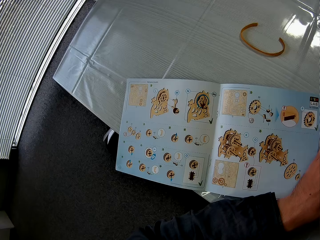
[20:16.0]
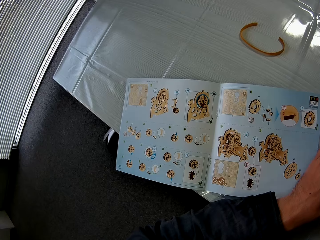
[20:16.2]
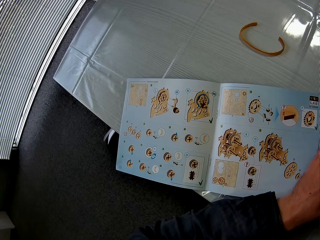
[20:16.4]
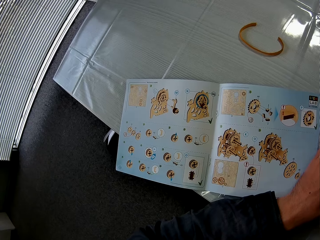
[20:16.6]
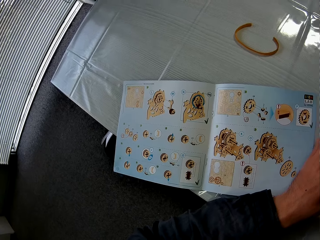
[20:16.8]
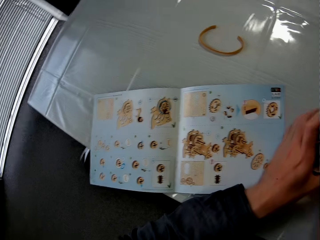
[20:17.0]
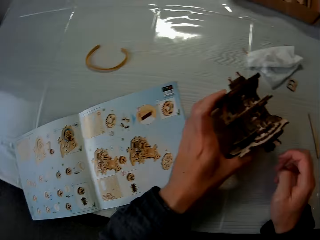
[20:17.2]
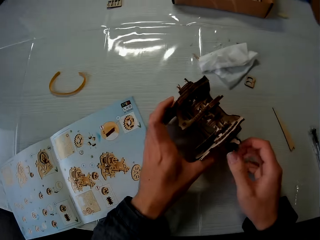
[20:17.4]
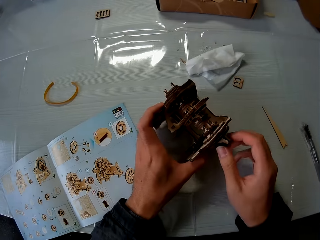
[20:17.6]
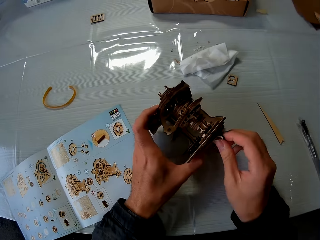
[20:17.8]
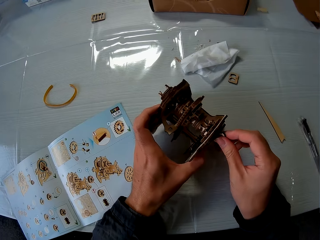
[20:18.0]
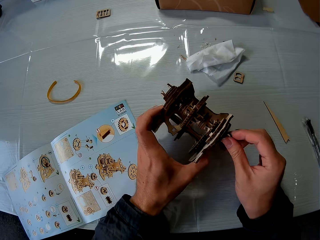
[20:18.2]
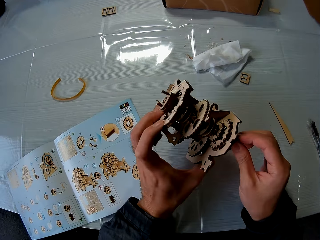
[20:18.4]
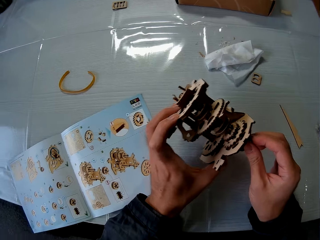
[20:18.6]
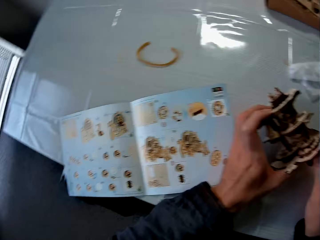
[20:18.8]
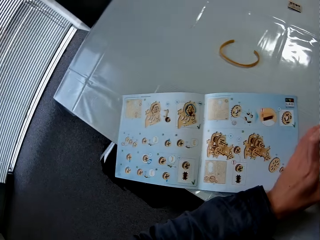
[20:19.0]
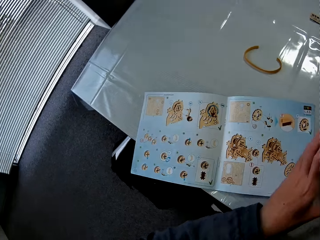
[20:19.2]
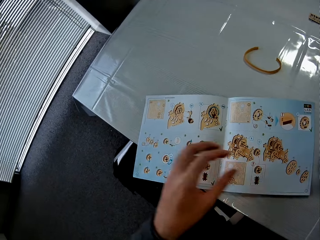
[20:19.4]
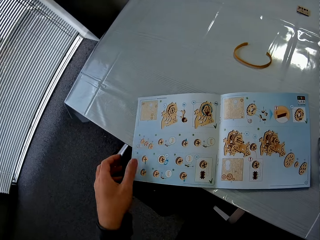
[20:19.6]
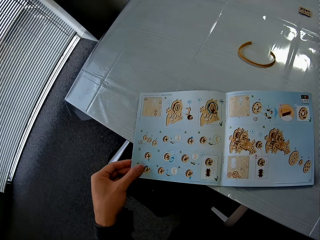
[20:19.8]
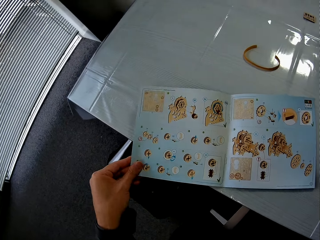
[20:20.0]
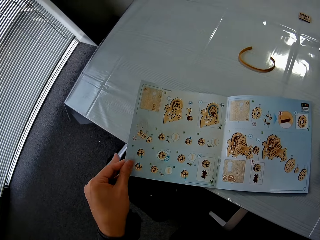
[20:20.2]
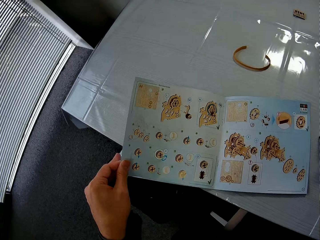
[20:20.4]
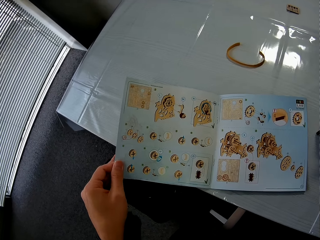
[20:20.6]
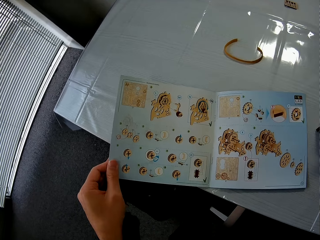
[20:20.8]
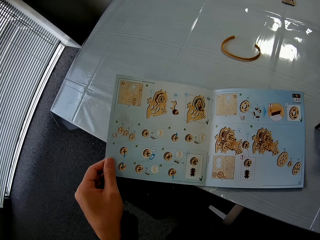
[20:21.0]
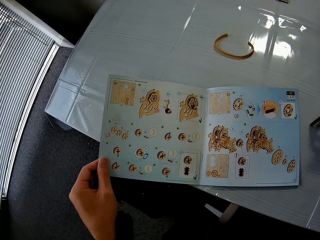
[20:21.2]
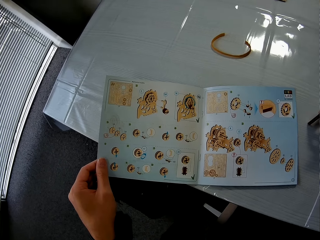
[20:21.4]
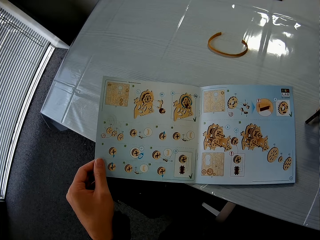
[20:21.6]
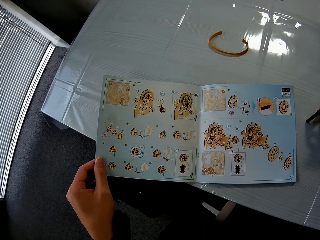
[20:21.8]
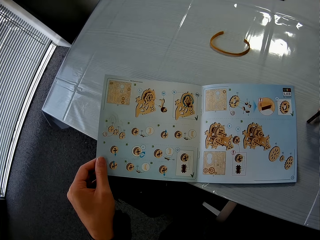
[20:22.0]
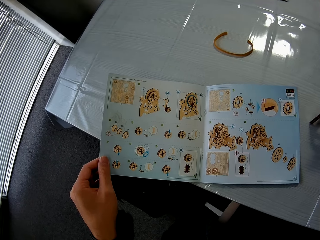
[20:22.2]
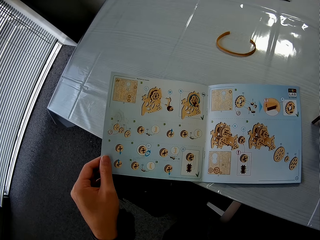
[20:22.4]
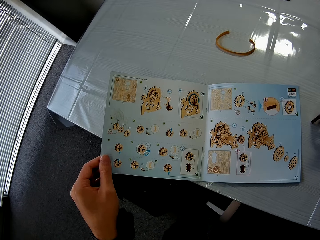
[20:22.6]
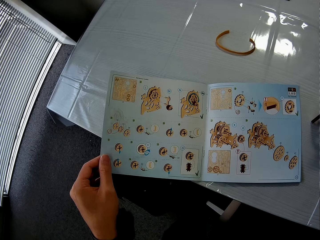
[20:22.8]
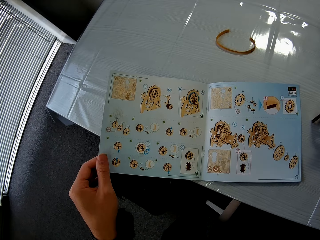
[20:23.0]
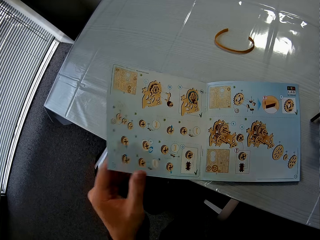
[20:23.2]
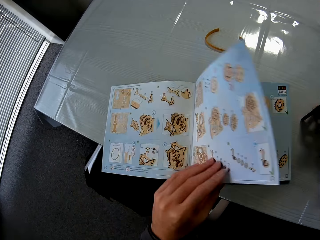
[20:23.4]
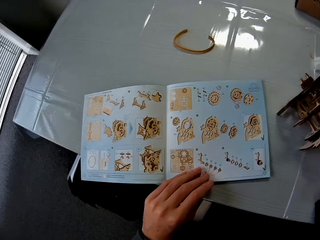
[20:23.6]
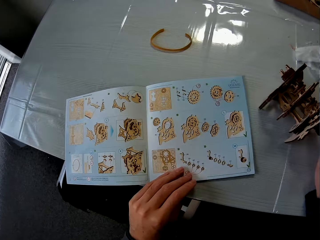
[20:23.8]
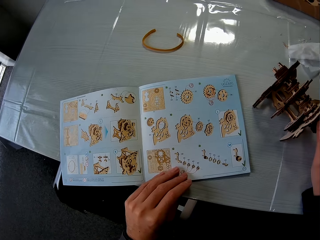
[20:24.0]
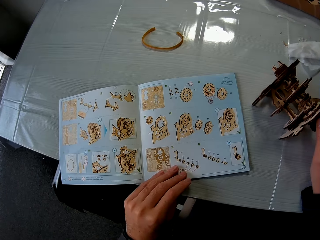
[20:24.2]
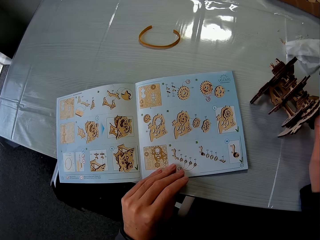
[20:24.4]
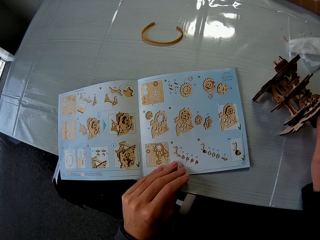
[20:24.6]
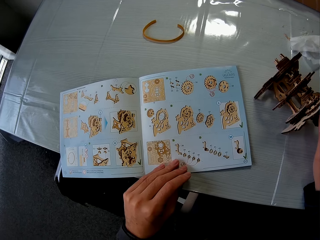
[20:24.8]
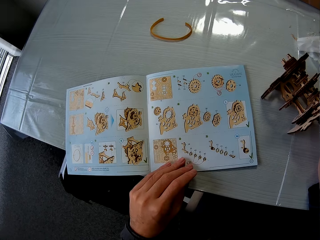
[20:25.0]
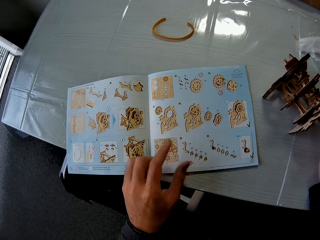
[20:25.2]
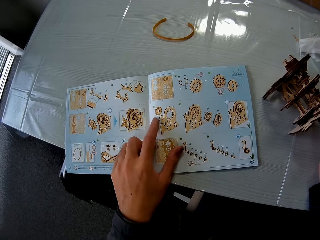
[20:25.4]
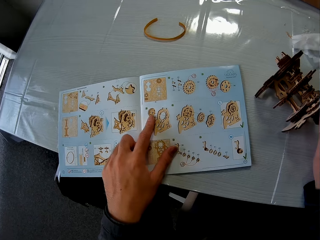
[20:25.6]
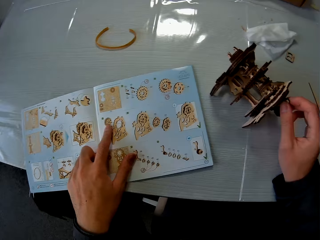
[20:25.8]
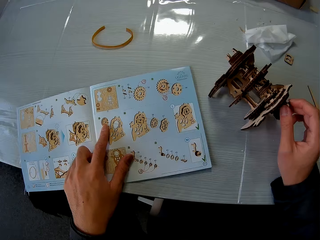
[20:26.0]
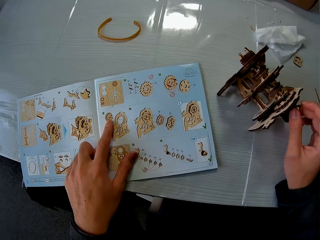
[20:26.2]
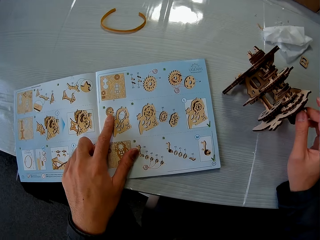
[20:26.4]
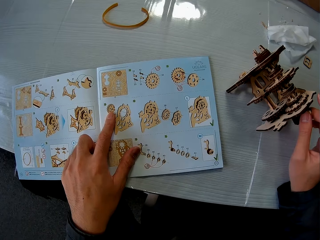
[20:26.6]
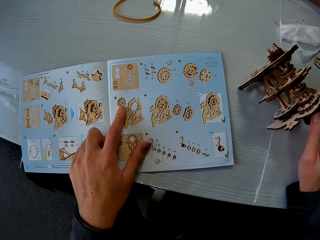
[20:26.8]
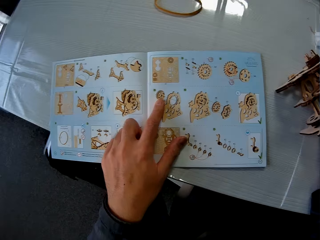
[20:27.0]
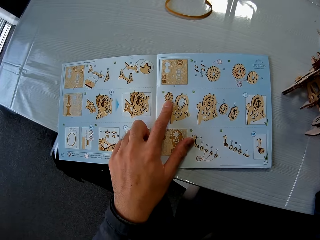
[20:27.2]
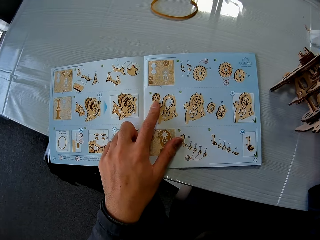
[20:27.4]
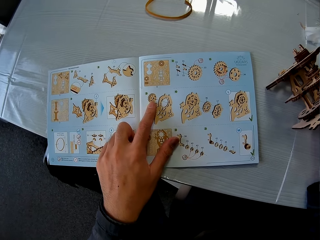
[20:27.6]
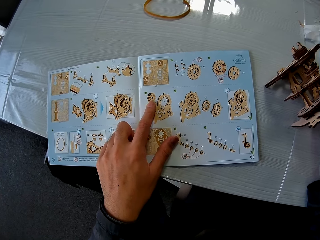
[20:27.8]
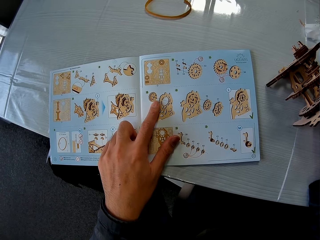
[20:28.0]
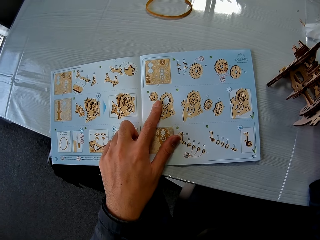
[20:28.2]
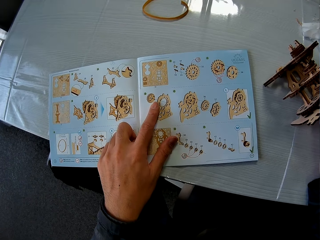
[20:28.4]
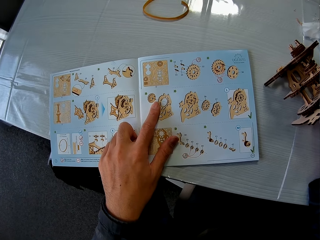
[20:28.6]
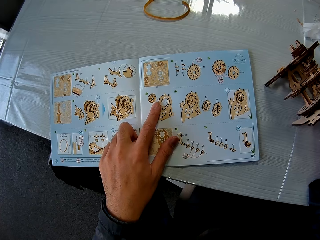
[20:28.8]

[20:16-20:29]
The camera wearer picks up a gear and drops it immediately. They flip the page of a book. They read the book.

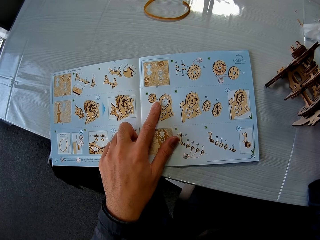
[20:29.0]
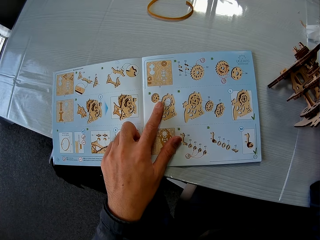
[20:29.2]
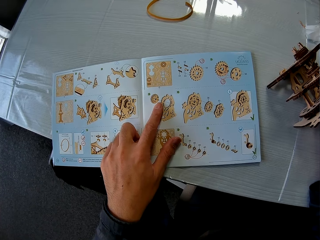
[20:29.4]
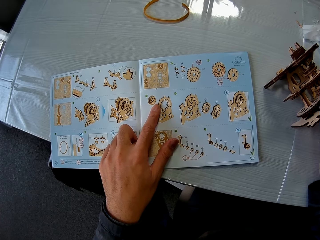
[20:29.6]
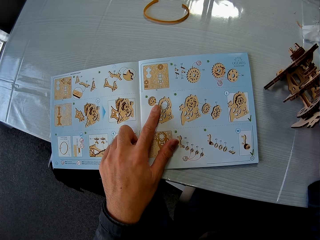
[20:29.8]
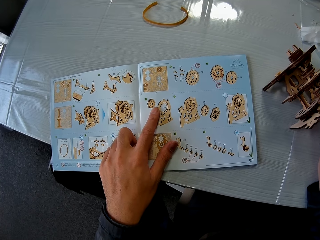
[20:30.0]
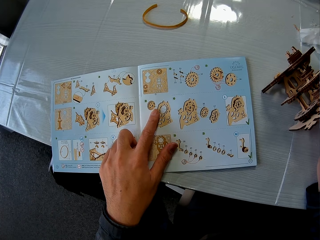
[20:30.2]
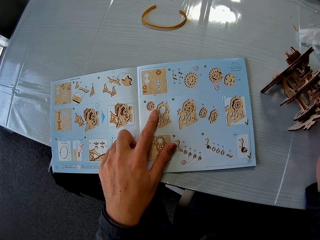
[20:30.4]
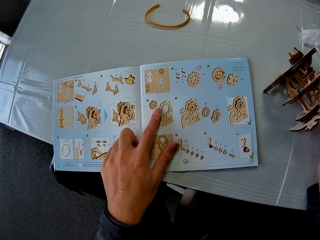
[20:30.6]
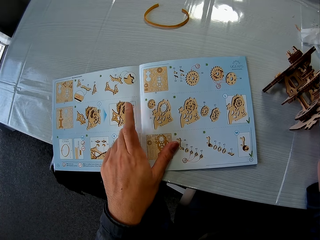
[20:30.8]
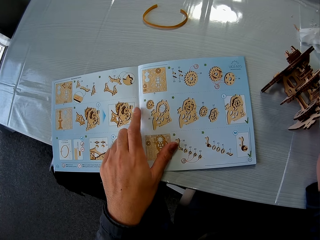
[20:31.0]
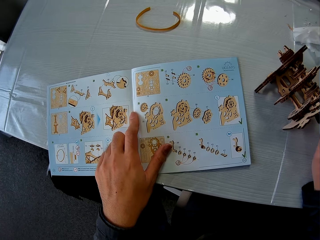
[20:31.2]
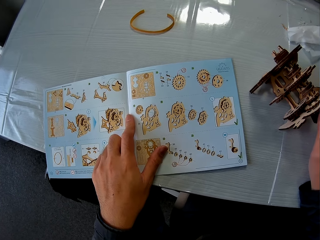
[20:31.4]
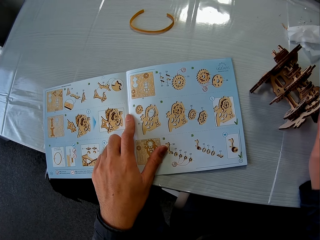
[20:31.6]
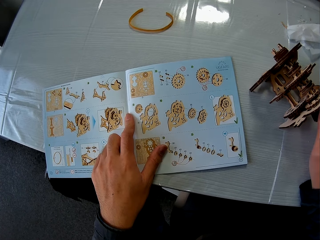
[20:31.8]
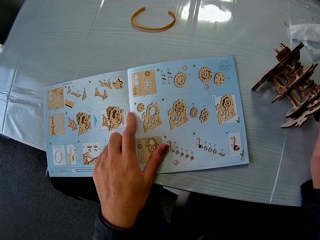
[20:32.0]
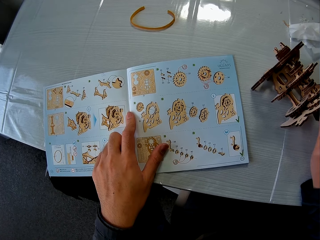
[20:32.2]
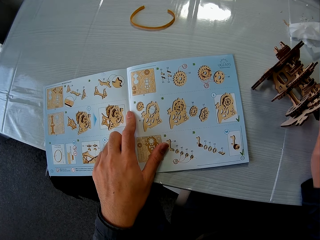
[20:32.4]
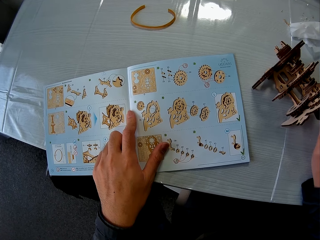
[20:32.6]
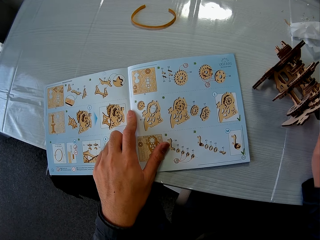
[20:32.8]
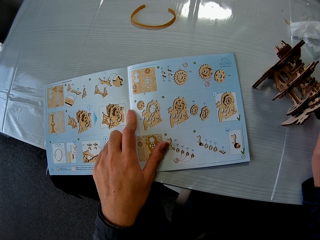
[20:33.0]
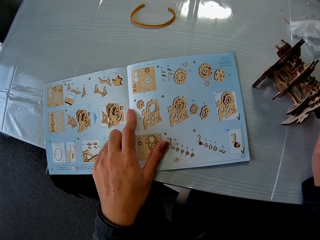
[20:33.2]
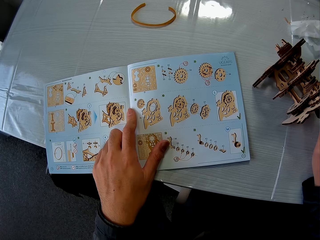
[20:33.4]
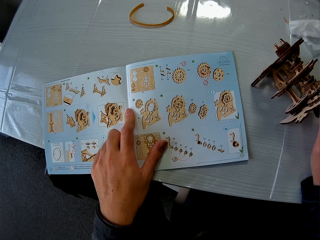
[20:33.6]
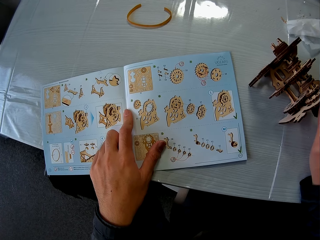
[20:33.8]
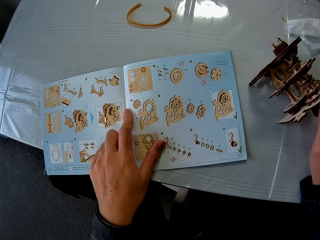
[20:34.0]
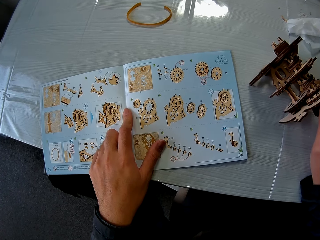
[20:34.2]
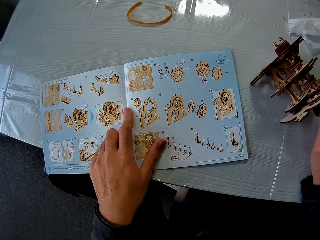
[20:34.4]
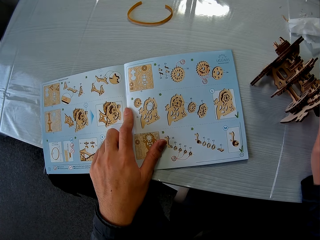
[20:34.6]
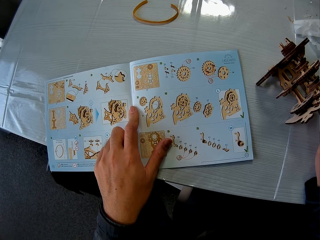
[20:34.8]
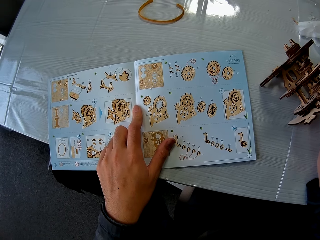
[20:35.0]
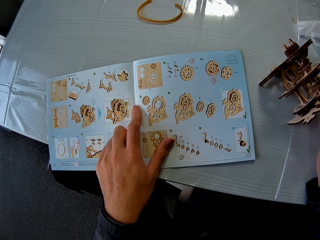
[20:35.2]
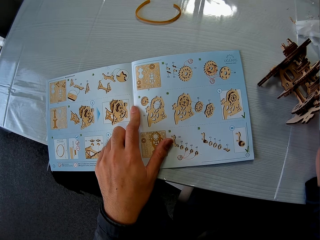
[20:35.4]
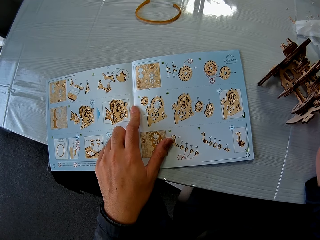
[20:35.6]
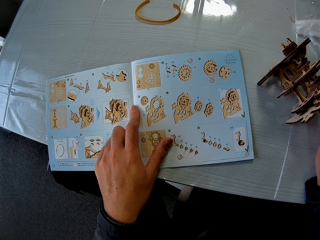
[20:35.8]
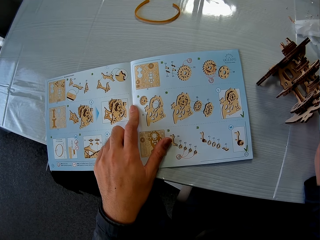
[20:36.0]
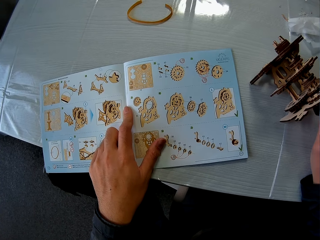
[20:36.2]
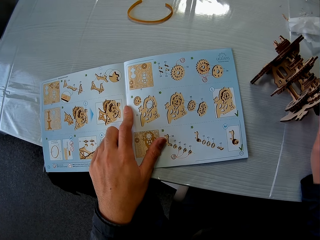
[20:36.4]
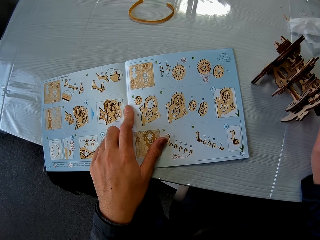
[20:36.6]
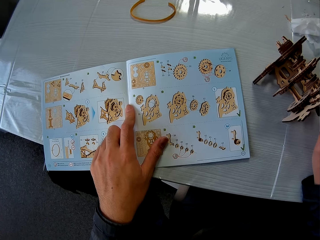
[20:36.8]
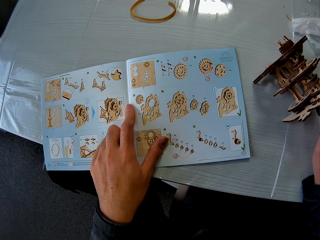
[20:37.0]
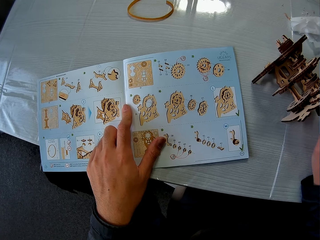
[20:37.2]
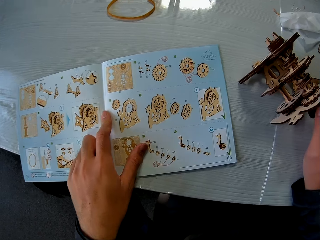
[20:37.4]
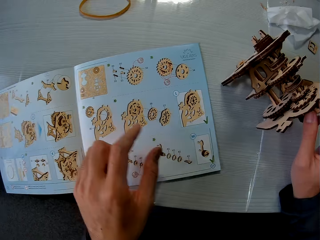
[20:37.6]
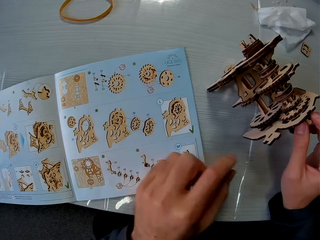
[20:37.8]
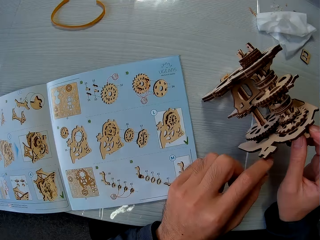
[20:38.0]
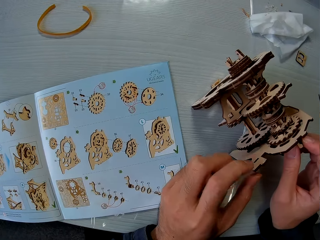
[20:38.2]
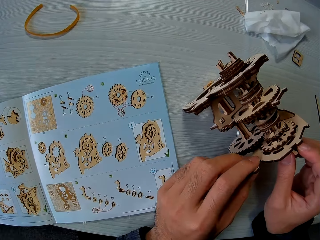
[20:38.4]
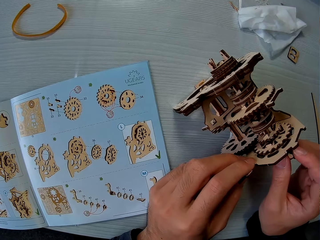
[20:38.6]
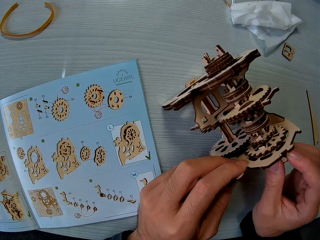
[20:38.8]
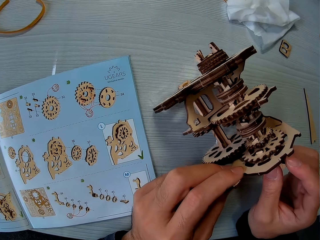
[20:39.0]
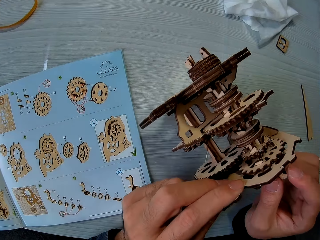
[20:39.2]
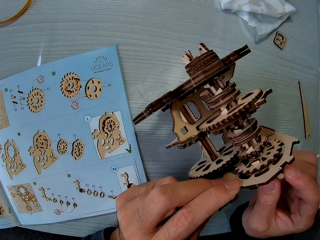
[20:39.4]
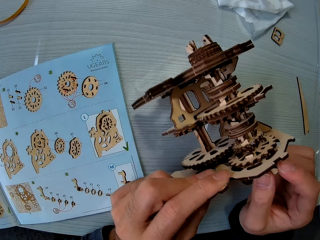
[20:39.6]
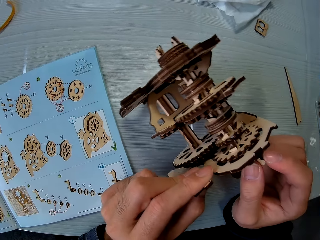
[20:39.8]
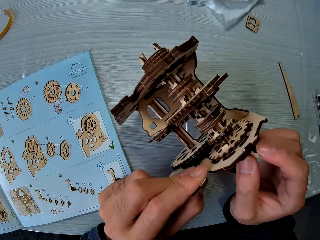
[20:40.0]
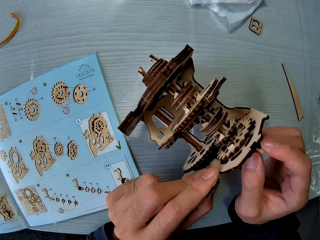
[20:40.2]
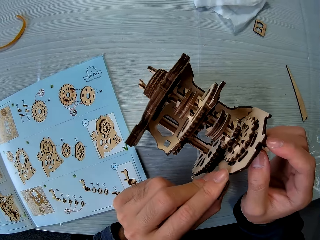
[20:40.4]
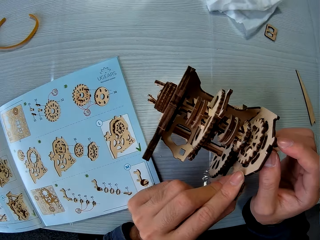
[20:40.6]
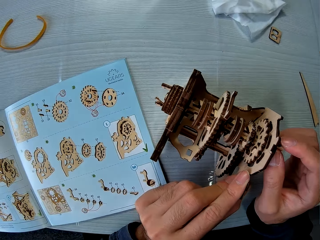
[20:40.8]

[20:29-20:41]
The camera wearer picks up a gear from the table.
